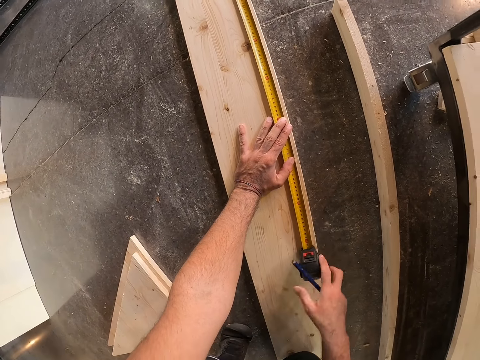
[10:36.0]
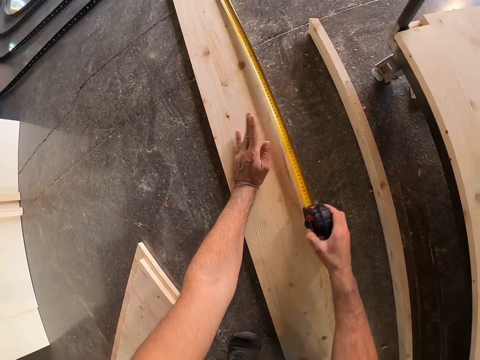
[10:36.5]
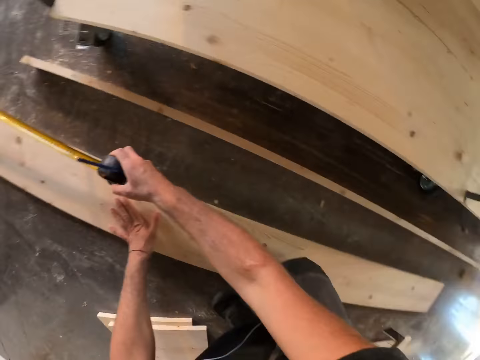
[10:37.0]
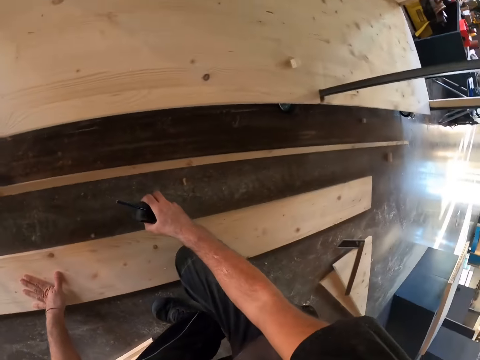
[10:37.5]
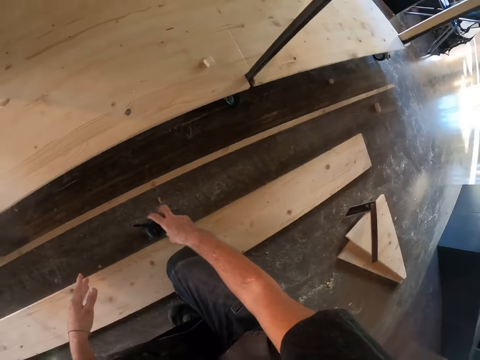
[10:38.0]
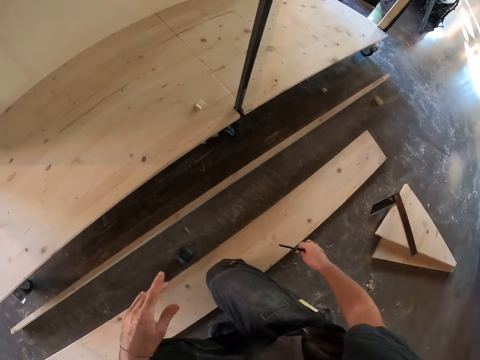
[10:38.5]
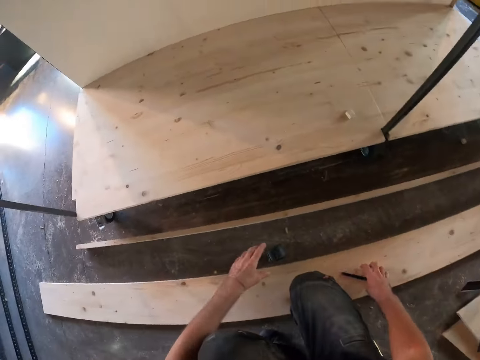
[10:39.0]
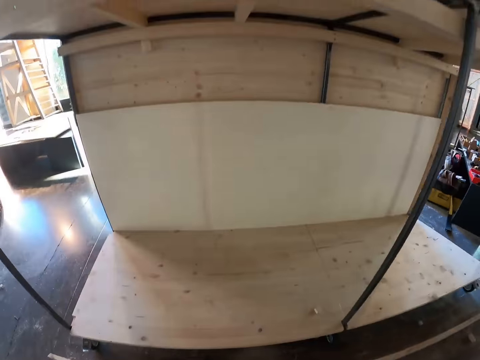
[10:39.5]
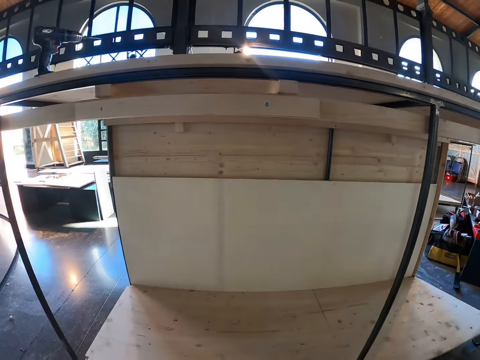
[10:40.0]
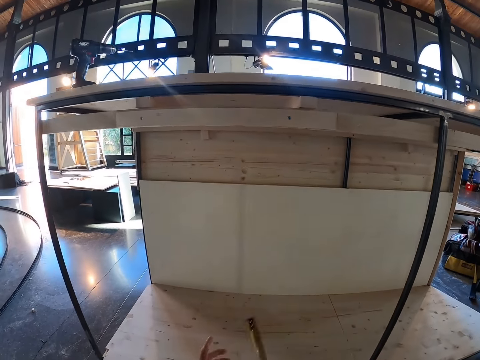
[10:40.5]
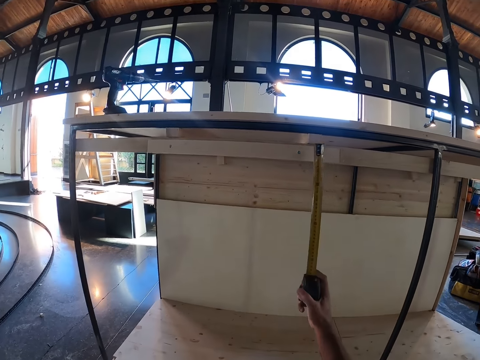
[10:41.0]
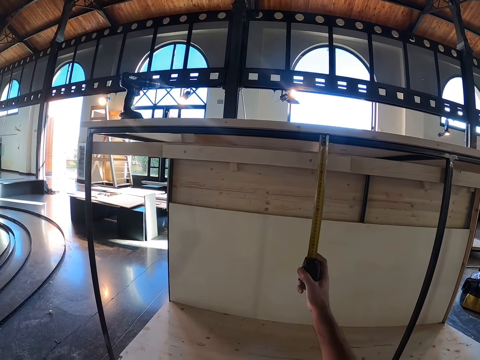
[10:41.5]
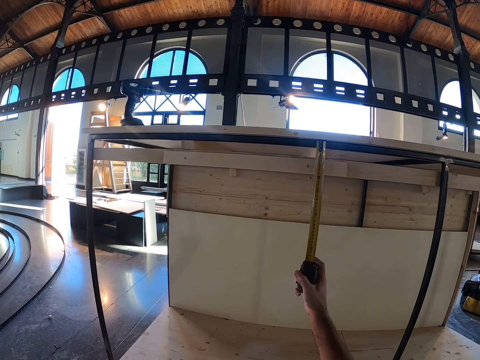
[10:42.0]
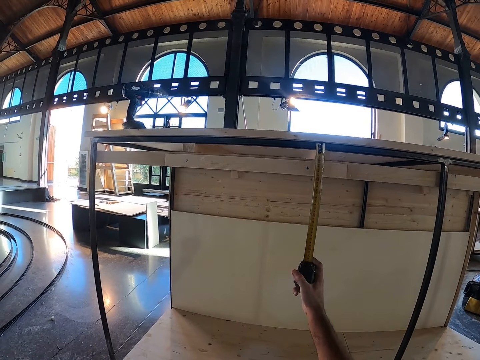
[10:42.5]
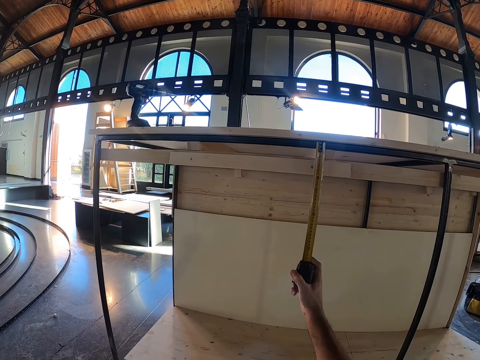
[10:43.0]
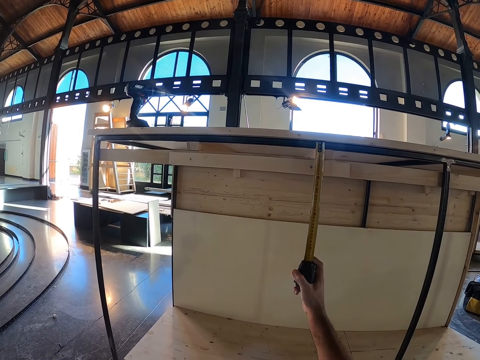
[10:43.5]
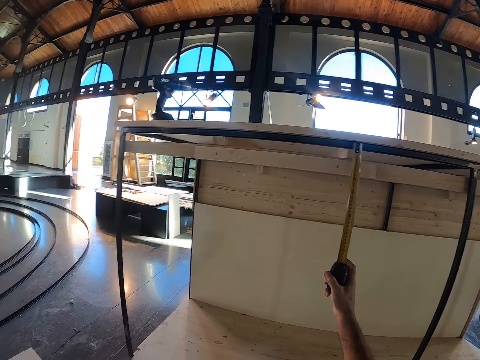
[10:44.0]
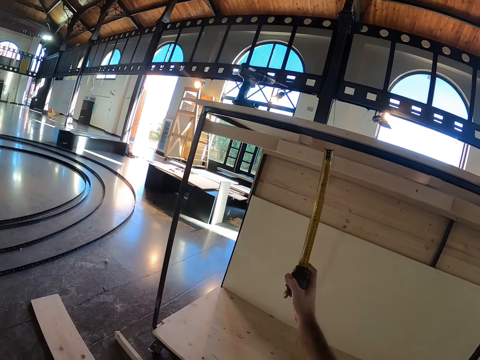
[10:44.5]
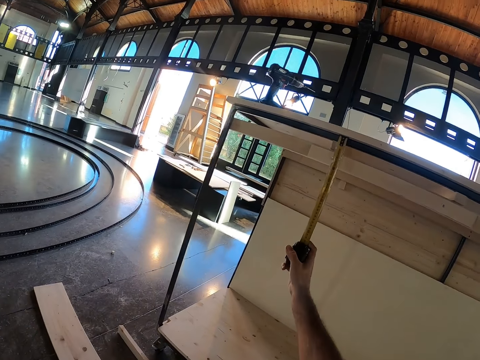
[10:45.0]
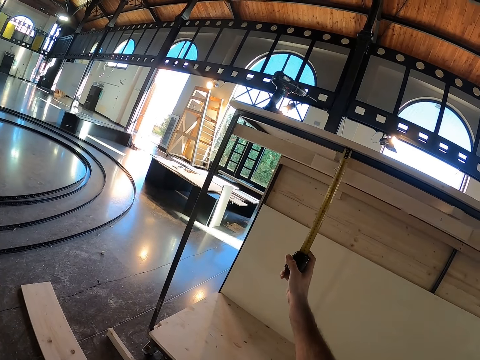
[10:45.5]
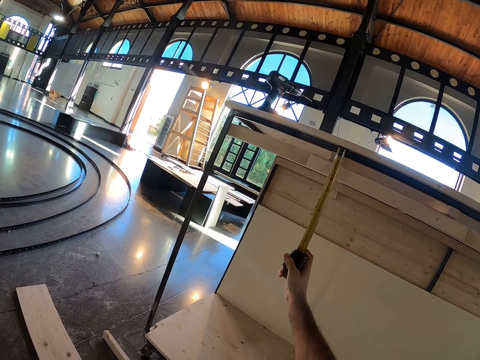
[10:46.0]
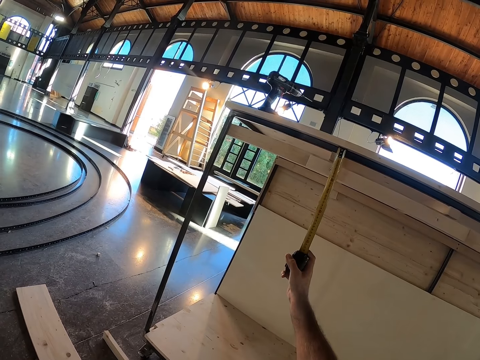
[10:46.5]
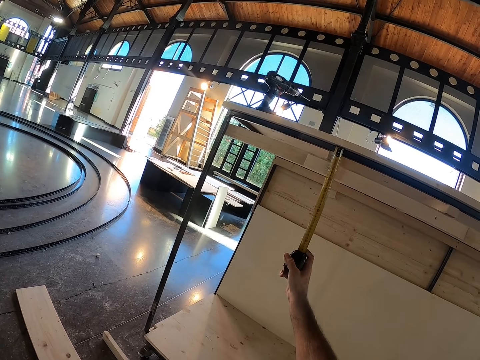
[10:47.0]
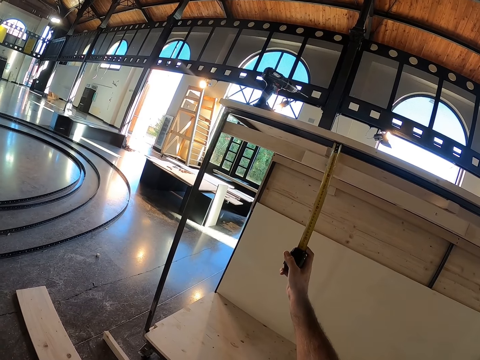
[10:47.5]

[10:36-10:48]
The camera wearer lifts the tape measure in his right hand from the wood plank. He places his left hand on the wood plank. He moves the hand. He retracts the blade of the tape measure in his right hand. He places the tape measure in his right hand on the floor. He picks up the tape measure. He holds the tape measure in his right hand. He measures underneath the wooden structure or table with the tape measure in his right hand. He moves the tape measure. He measures the table with the tape measure.

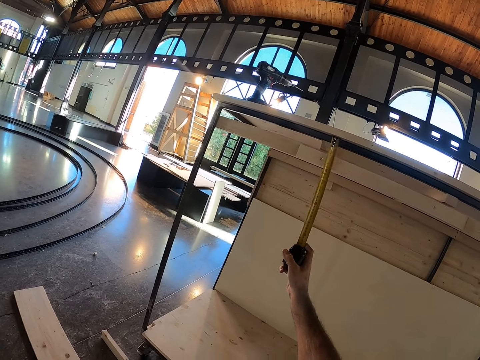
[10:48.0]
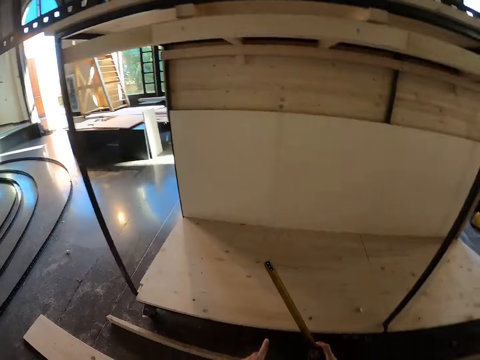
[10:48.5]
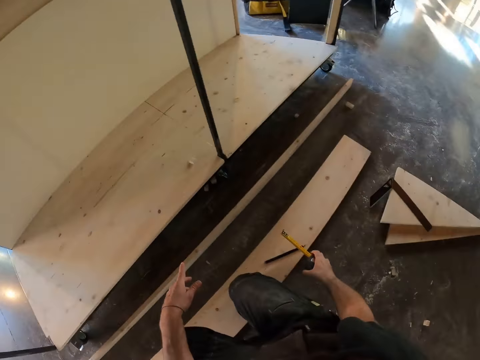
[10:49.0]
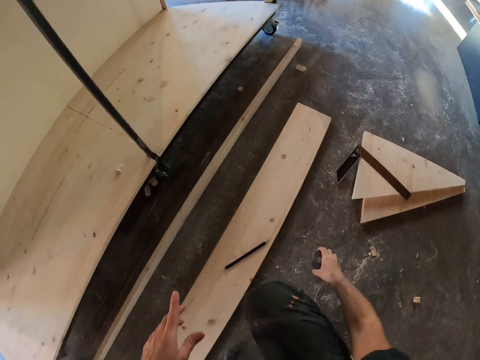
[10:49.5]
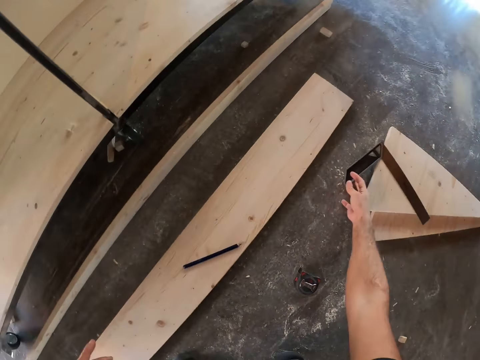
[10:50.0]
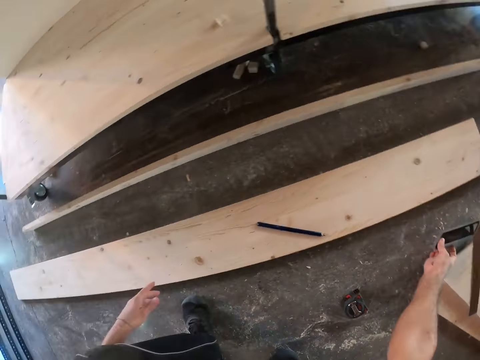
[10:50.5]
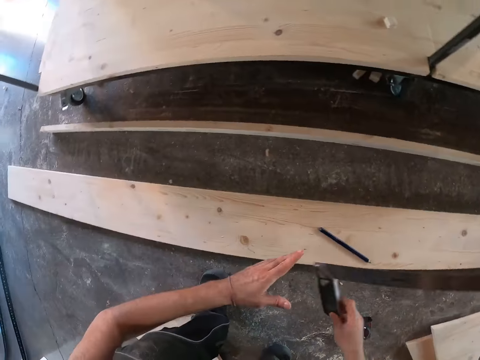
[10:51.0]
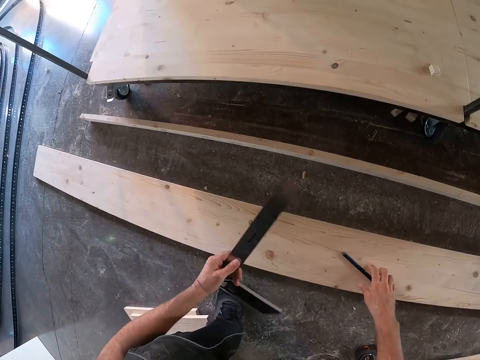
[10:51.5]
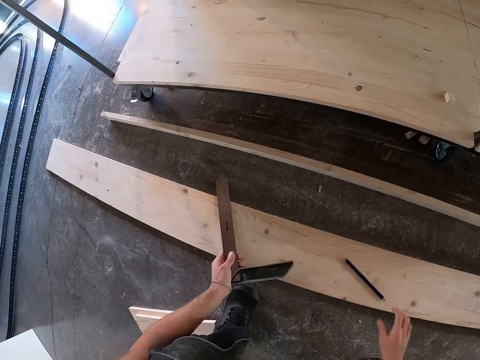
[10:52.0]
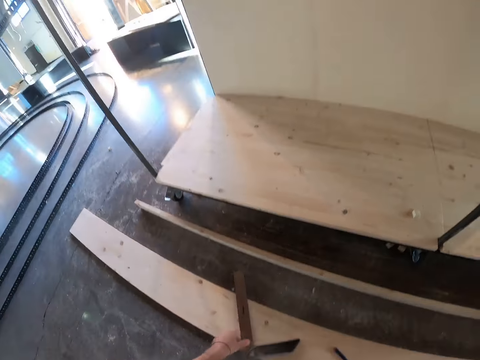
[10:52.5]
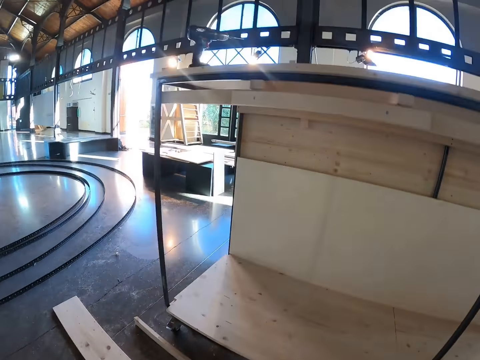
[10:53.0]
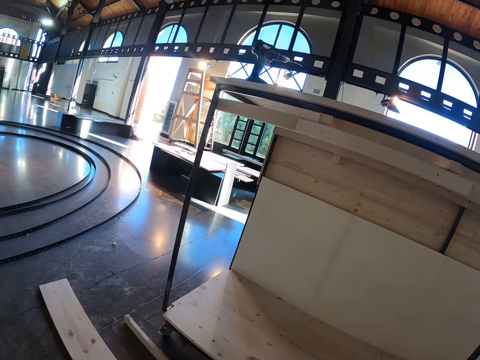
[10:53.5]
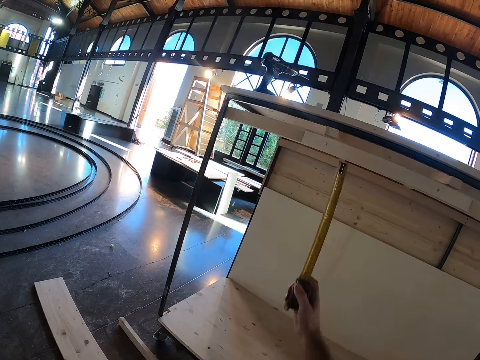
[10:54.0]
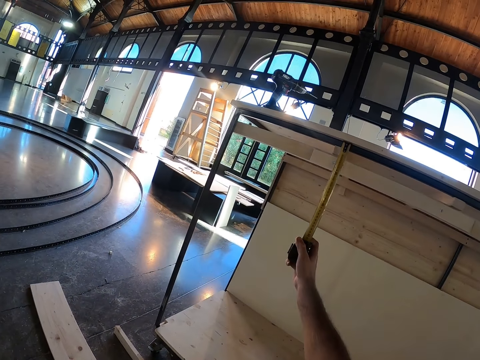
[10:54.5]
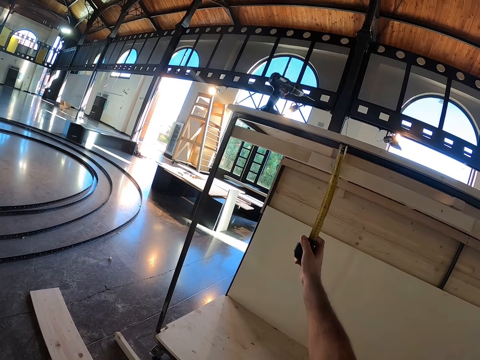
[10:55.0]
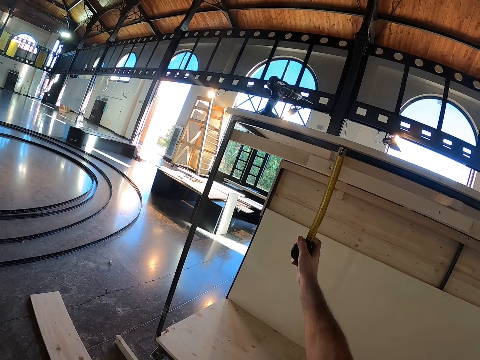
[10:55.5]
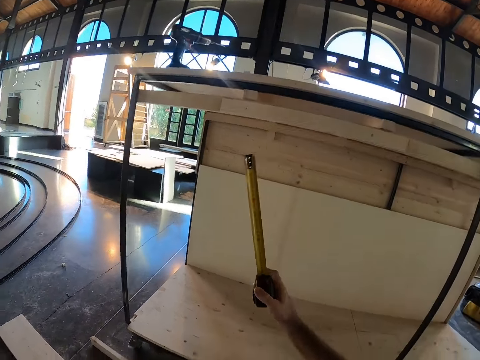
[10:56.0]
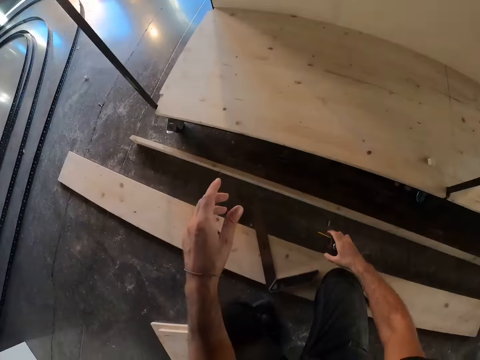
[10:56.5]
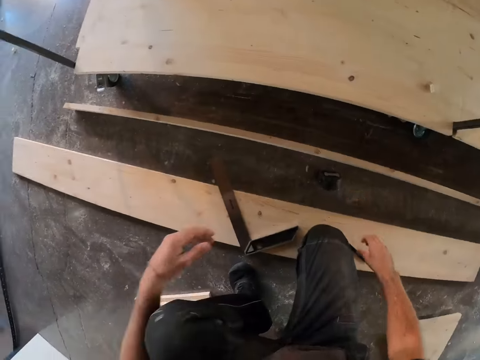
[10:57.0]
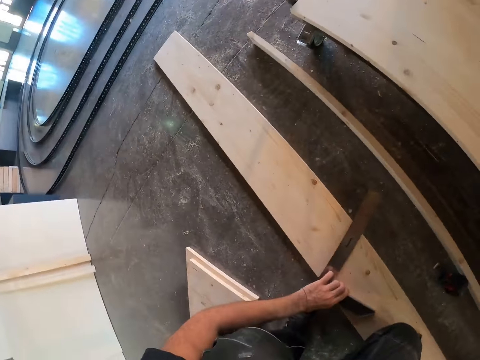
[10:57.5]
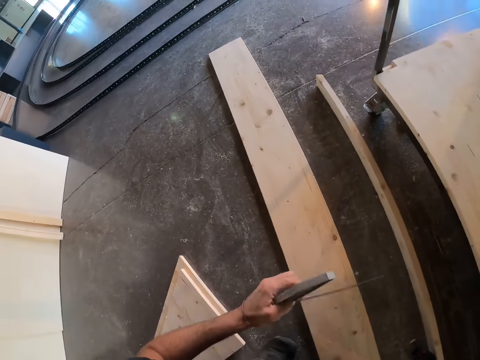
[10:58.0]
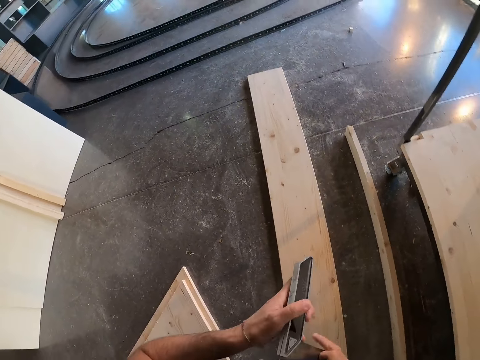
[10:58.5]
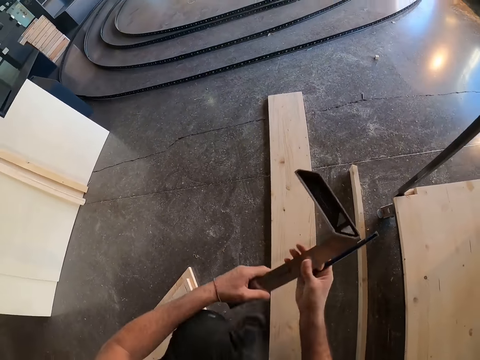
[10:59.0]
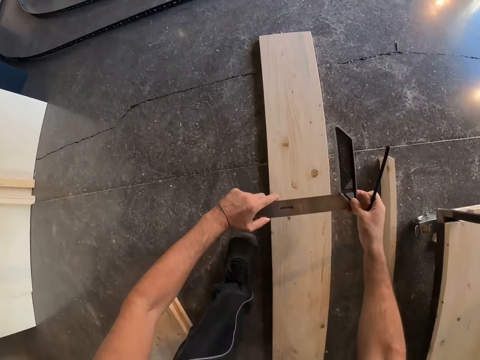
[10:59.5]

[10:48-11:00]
The camera wearer retracts the blade of the tape measure in his right hand. He places the tape measure in his right hand on the floor. He picks up the try square or L shape ruler from the set of triangle wood boards on the floor with his right hand. He passes the try square from his right hand to his left hand. He moves the pen or pencil. He touches the pencil on the wood plank with his right hand. He moves the hand. He places the try square in his left hand on the wood plank. He holds the tape measure in his right hand. He measures underneath the wooden structure with the tape measure in his right hand. He retracts the blade of the tape measure in his right hand. He places the tape measure in his right hand on the floor. He picks up the try square from the plank on the floor with his left hand. He holds the try square with both hands. He puts the L shape ruler on the wood.

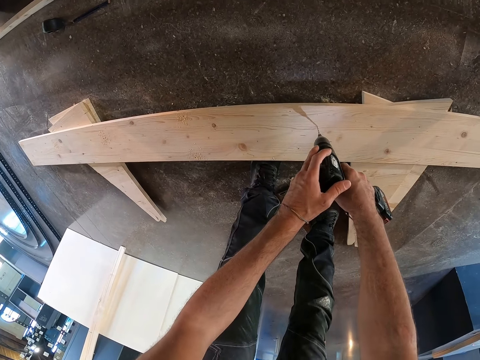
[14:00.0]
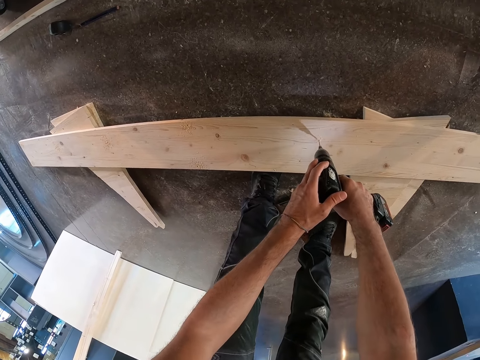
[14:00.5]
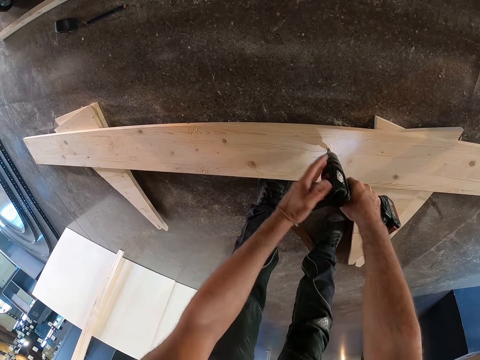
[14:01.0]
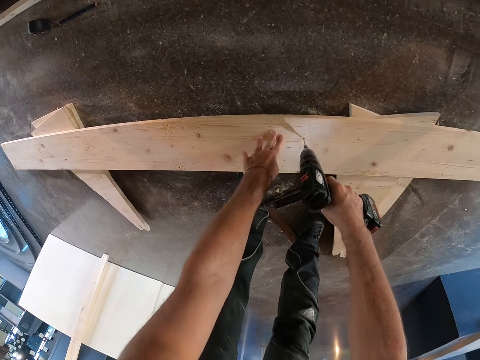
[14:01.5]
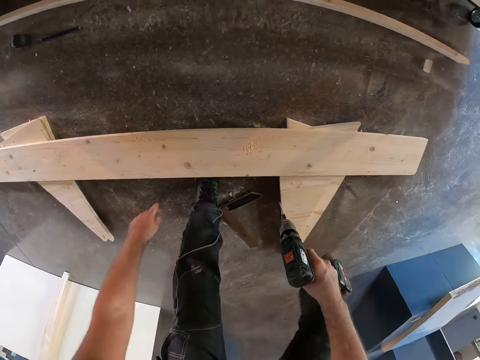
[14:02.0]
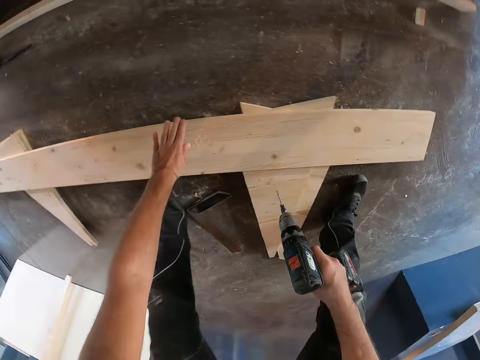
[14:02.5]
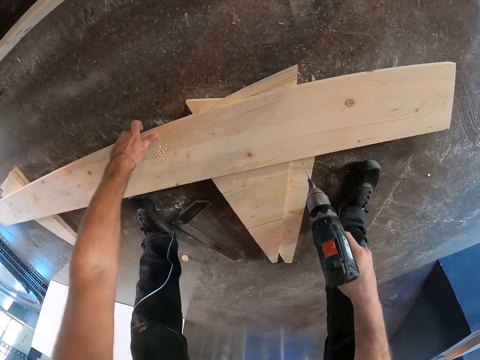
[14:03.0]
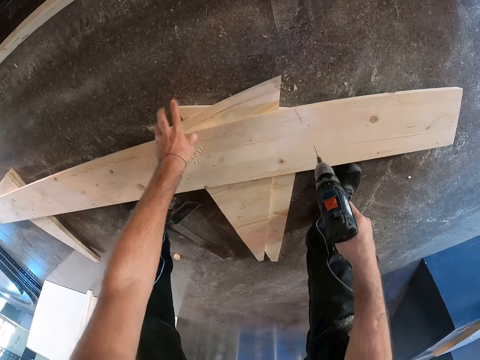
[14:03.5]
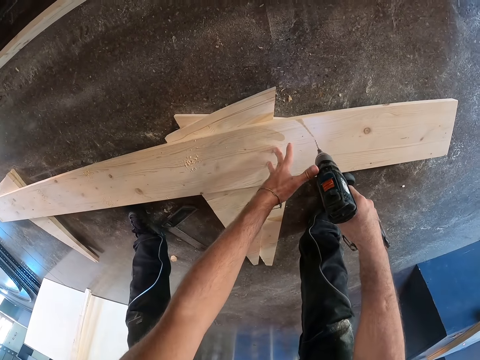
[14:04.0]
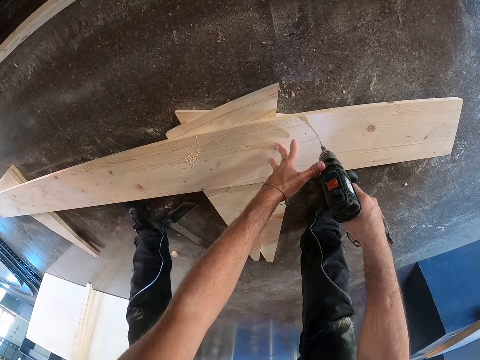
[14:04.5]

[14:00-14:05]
The camera wearer places his left hand on the wooden plank on the ground. He steps along the wood. He adjusts the wooden plank on the wood stands with his left hand. He places his left hand on the wooden plank on the ground. He drills holes in the wooden plank on the ground with the electric screwdriver in both hands.
